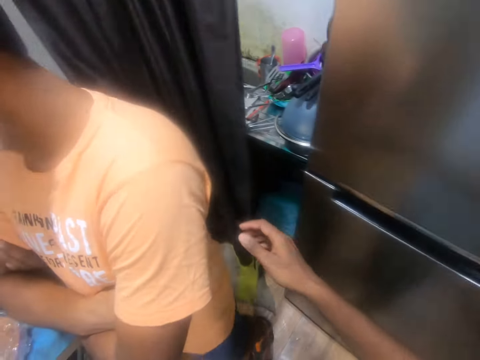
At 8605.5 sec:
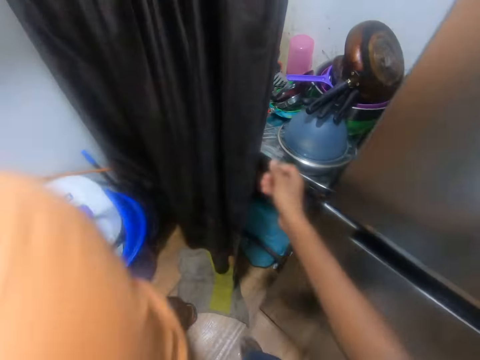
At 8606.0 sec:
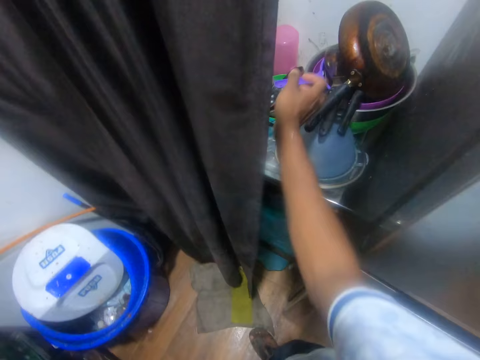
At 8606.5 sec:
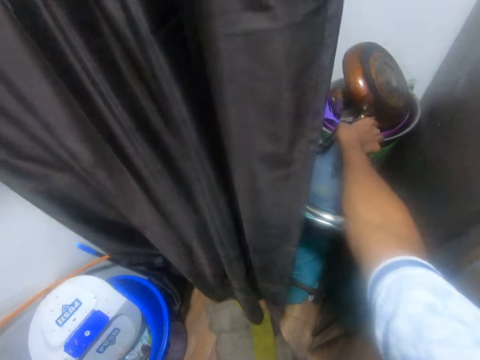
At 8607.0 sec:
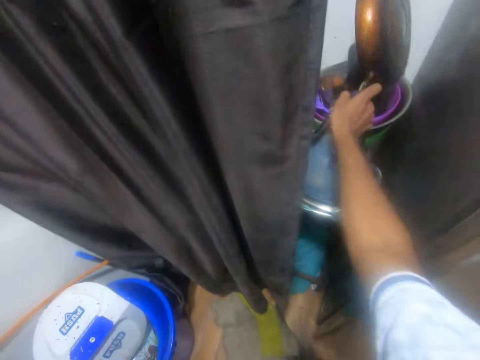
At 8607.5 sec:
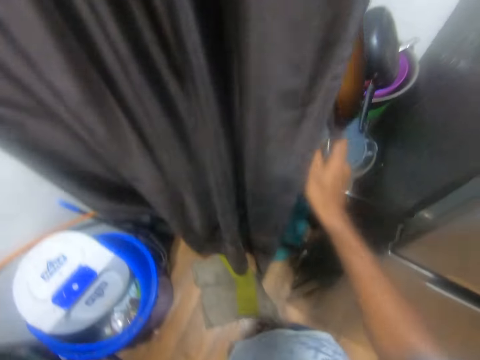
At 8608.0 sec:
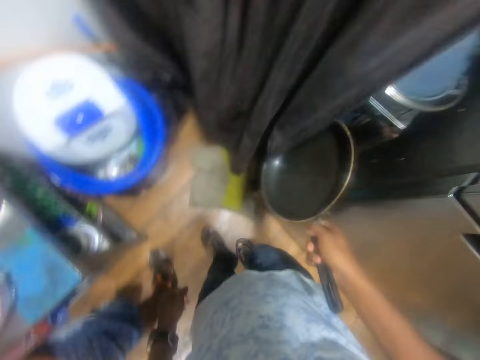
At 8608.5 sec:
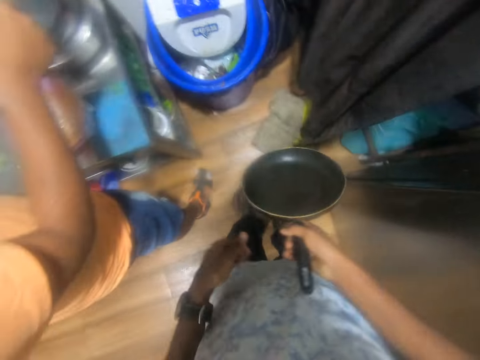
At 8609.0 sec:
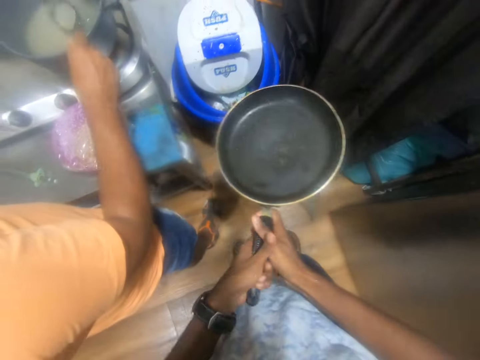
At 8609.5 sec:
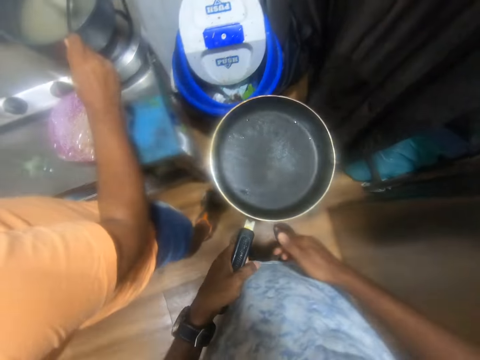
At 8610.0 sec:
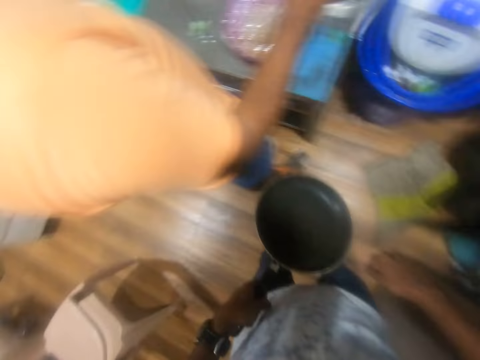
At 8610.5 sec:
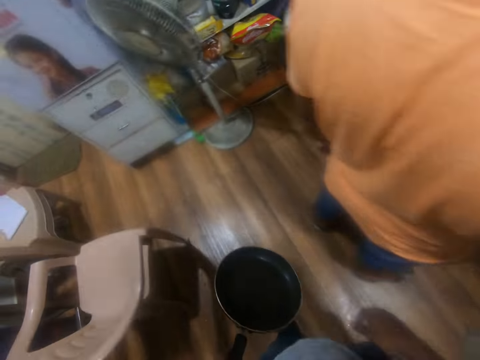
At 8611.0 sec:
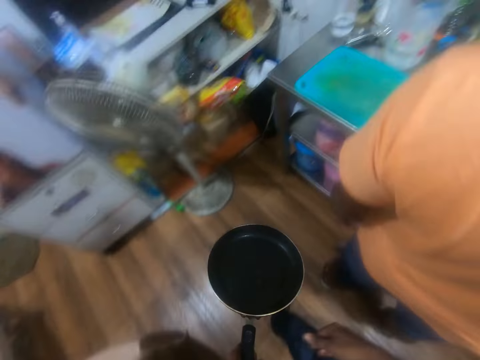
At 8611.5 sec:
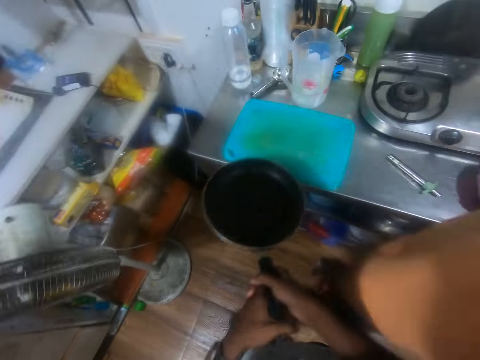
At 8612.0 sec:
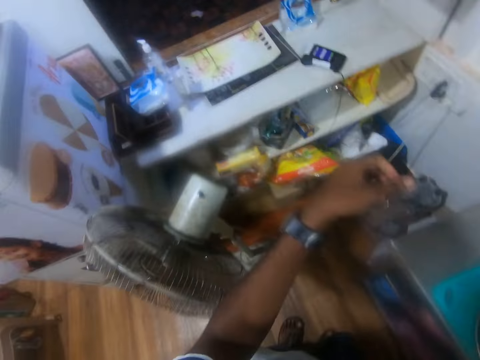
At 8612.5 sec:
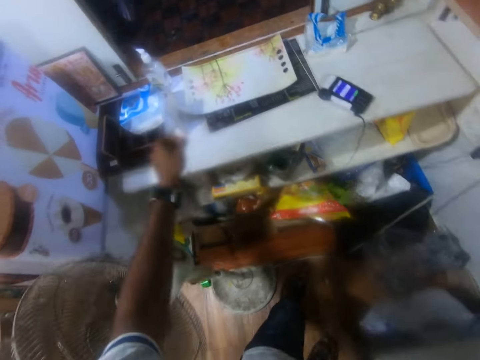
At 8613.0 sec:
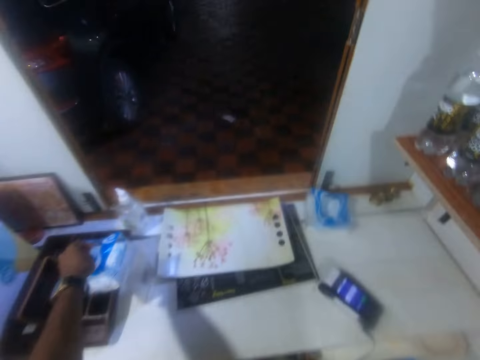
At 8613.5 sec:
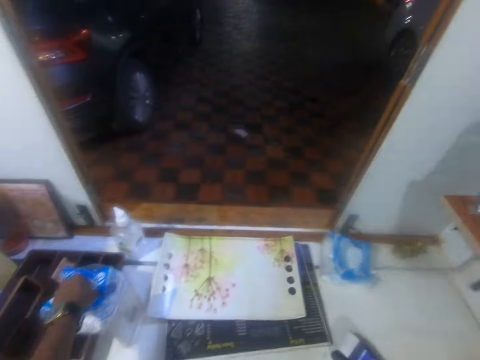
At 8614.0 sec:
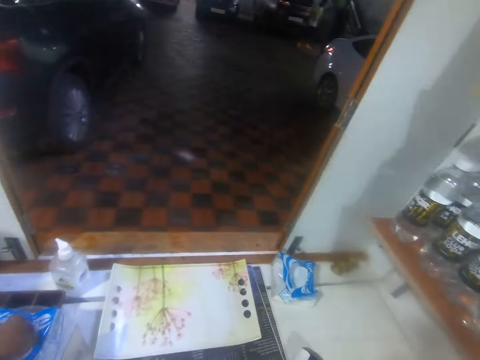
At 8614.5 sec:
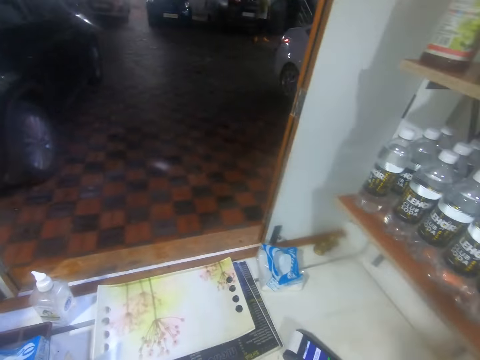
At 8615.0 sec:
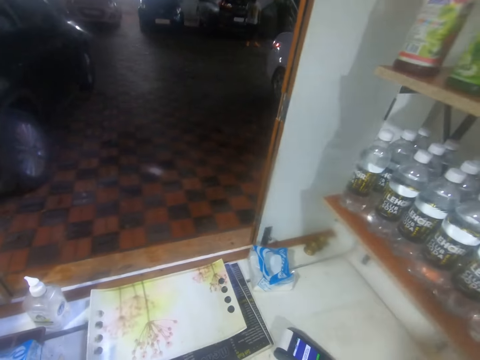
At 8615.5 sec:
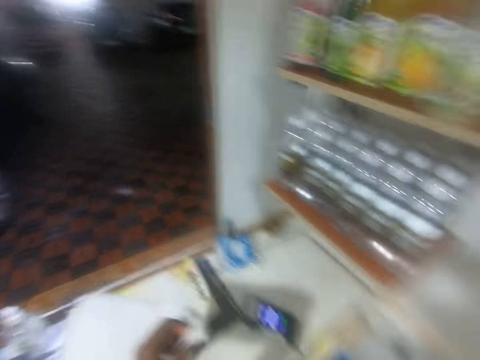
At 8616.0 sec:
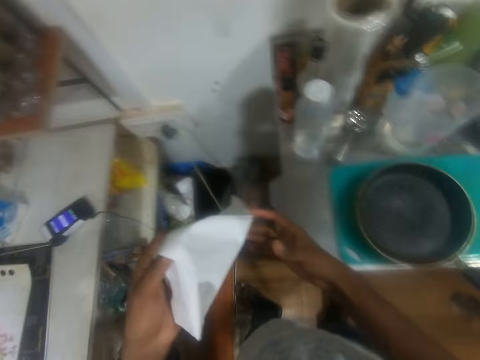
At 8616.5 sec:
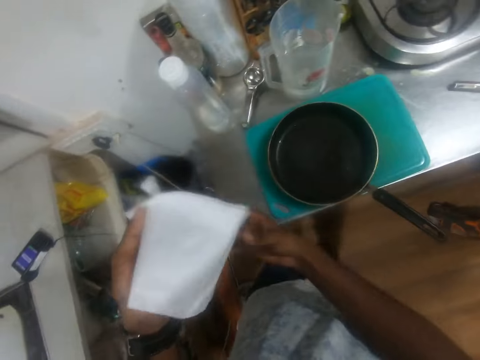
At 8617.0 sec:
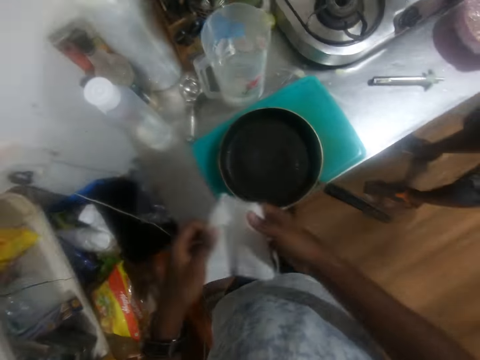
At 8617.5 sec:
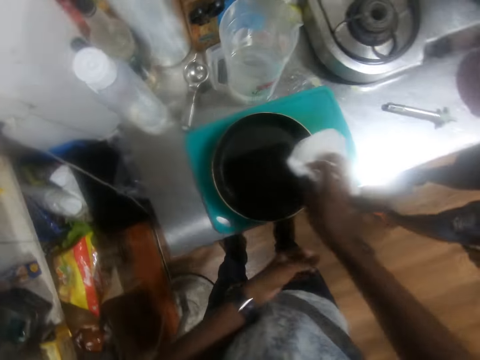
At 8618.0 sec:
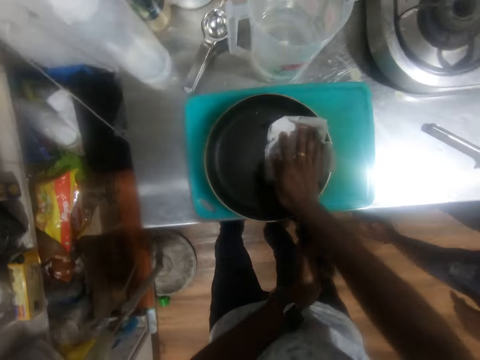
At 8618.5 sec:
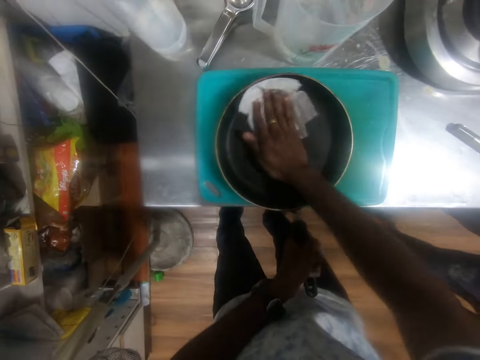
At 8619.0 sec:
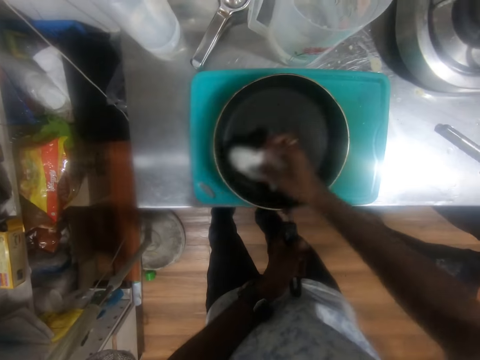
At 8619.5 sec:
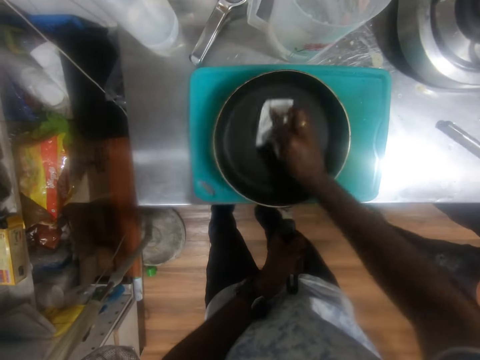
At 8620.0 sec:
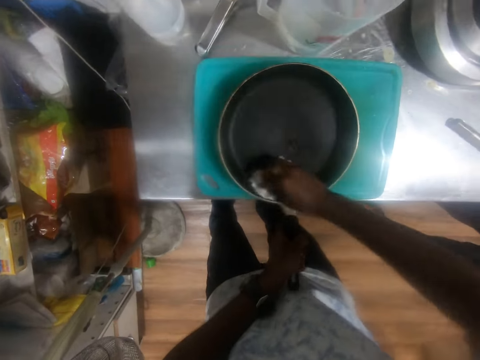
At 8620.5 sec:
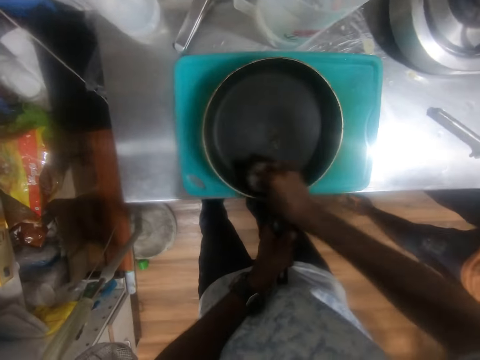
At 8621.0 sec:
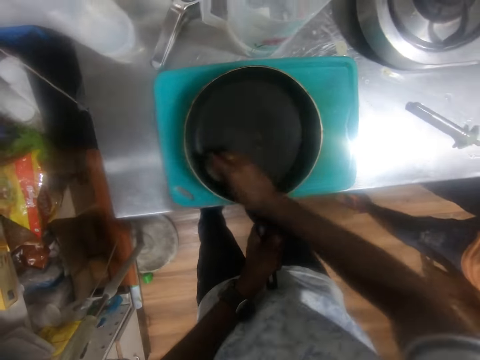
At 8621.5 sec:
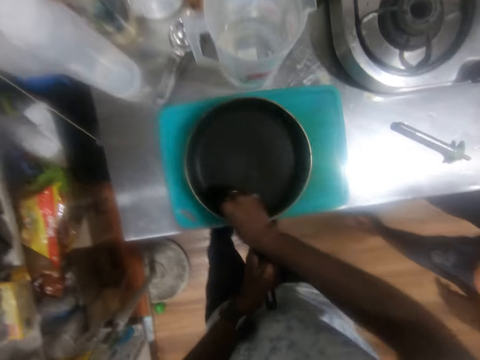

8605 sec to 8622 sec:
The camera wearer picks up a frying pan from the stack of dishes on the drainboard of the kitchen sink with his right hand. A man stirs the sugar solution in the pot on the gas cooker with the ladle in his right hand. The camera wearer passes the frying pan from his right hand to his left hand. He passes the frying pan from his left hand to his right hand. He removes a paper napkin from the pack of paper napkins on the table with his left hand. He passes the paper napkin from his left hand to his right hand. He folds the paper napkin with both hands. He holds the paper napkin with his right hand. He places the paper napkin in the frying pan on the kitchen counter with his right hand. He holds the frying pan on the kitchen counter with his left hand. He wipes the frying pan on the kitchen counter with the paper napkin in his right hand. He flips the paper napkin in the frying pan with his right hand. He wipes the frying pan on the kitchen counter with the paper napkin in his right hand.

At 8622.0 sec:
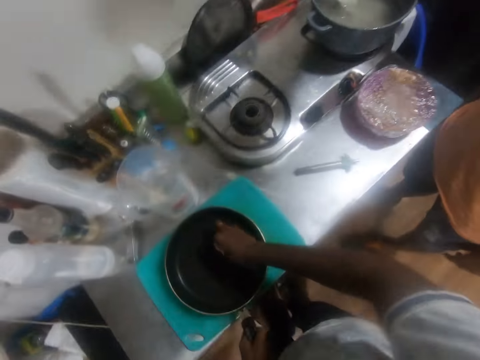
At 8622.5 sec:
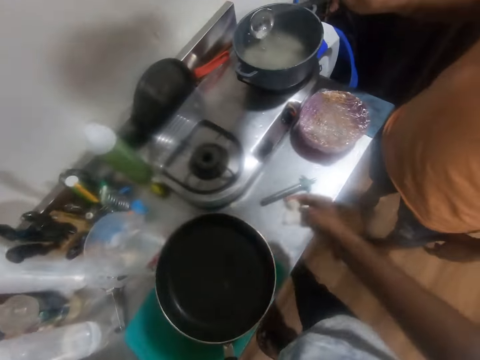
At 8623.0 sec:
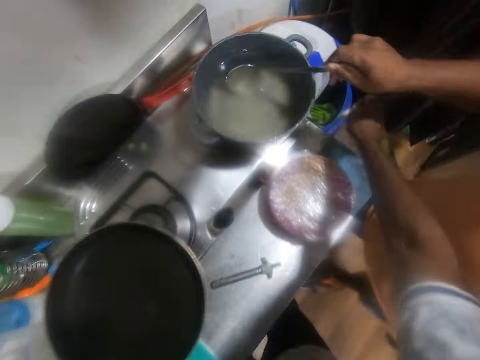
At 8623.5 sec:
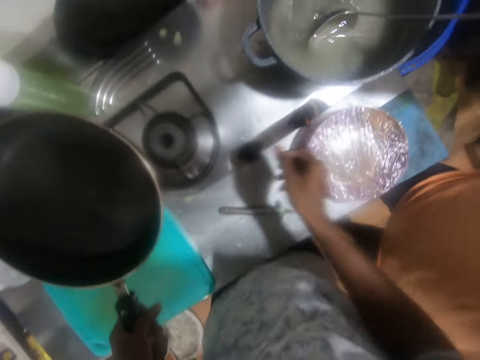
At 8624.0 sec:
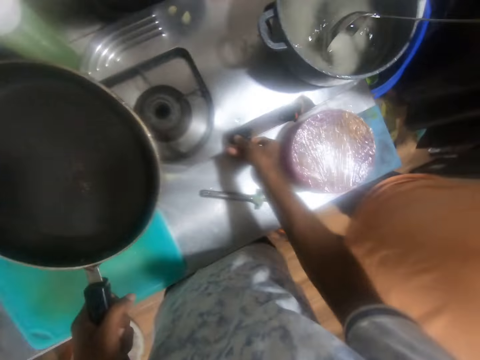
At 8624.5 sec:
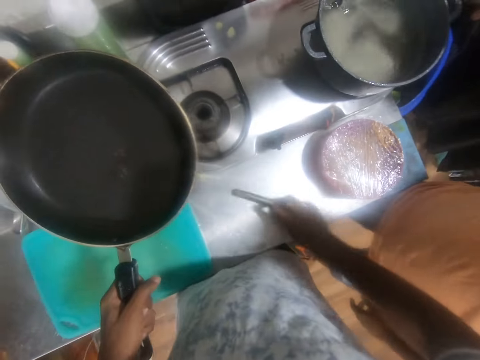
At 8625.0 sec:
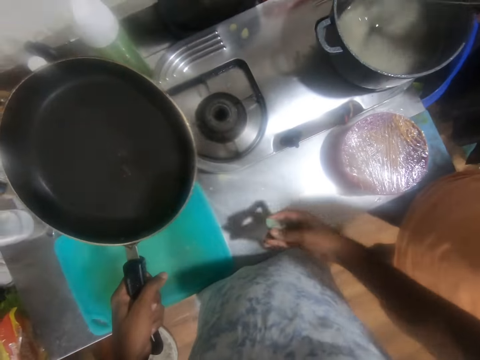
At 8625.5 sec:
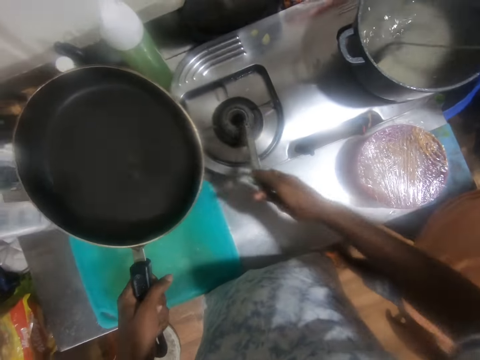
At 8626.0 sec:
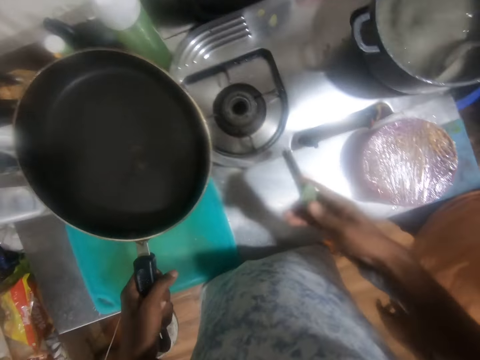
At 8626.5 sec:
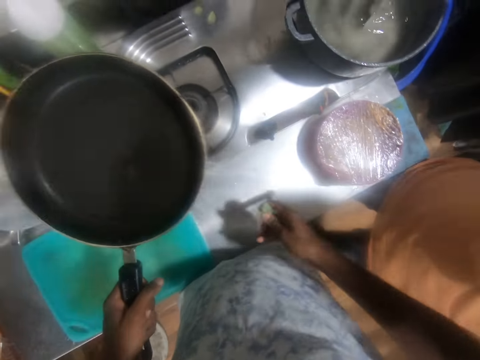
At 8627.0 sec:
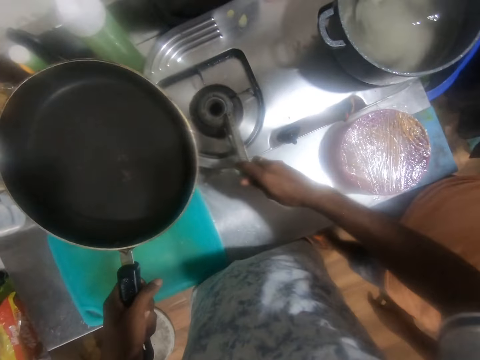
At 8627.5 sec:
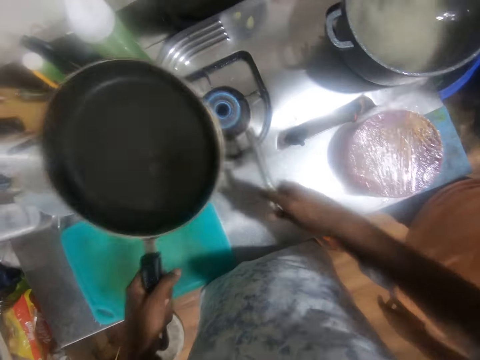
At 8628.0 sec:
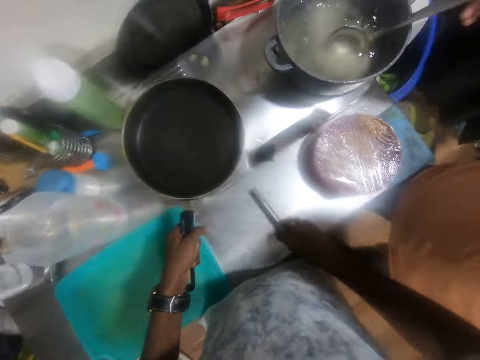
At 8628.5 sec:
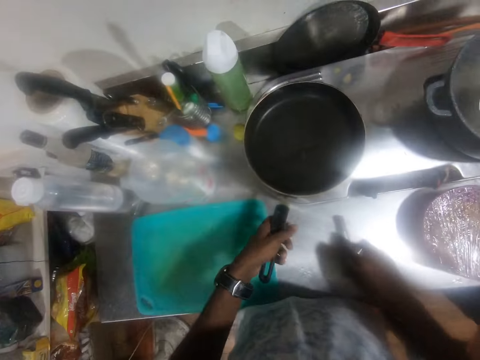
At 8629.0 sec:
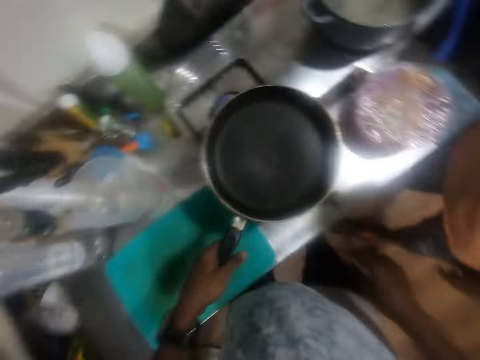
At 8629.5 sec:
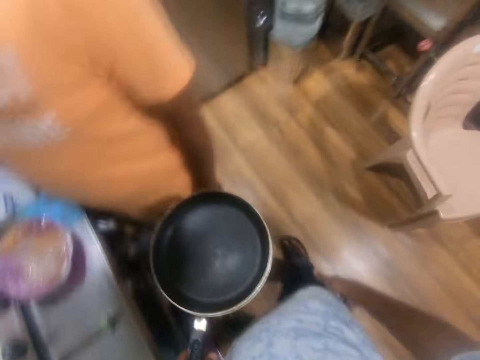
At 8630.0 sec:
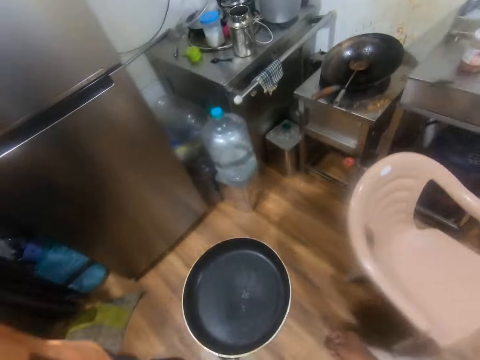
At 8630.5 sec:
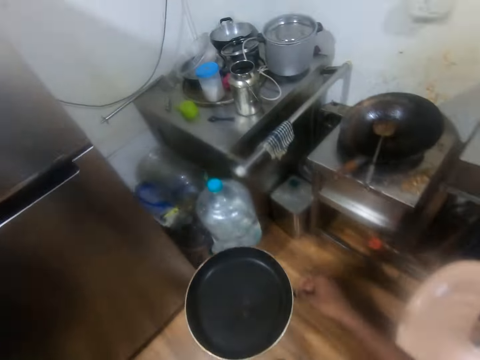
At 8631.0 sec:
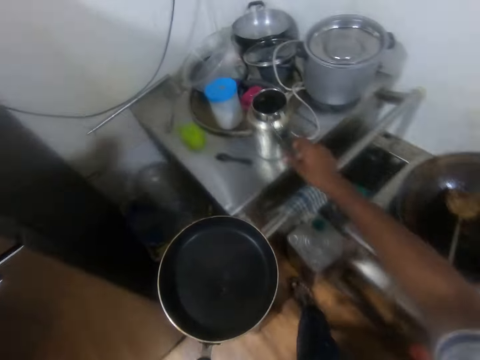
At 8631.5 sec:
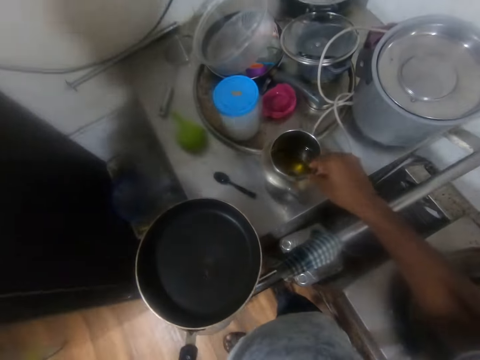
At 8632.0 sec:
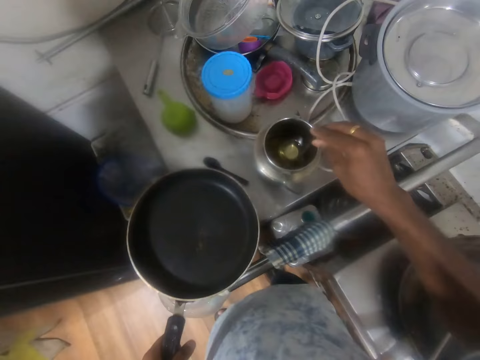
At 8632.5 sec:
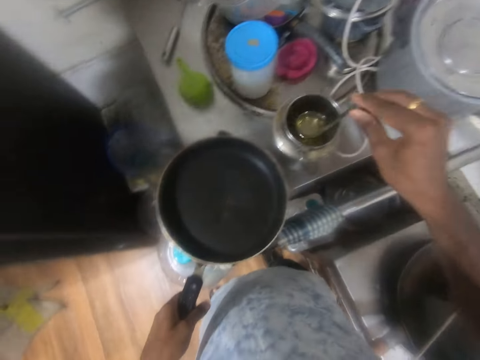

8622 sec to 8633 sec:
The camera wearer picks up the frying pan from the kitchen counter with his left hand. He throws the paper napkin into the trash bin with his right hand. He turns a knob of the gas cooker with his right hand. He picks up the gas lighter from the kitchen counter with his right hand. He turns on the gas cooker. He hits the gas lighter on the kitchen counter with his right hand. He operates the gas lighter with his right hand. He lights the gas burner with the gas lighter in his right hand. He places the frying pan on the gas burner with his left hand. He picks up the frying pan from the gas burner with his left hand. He picks up a spoon with oil from a jar of oil on the steel table with his right hand.
